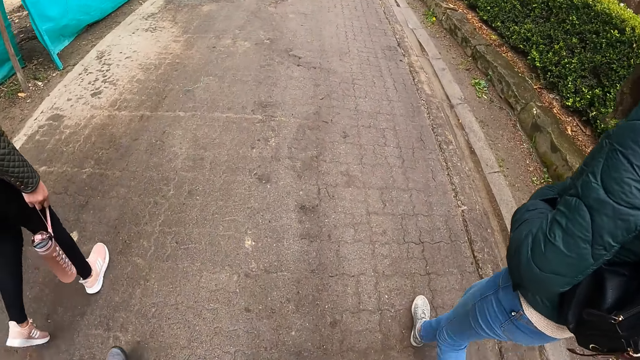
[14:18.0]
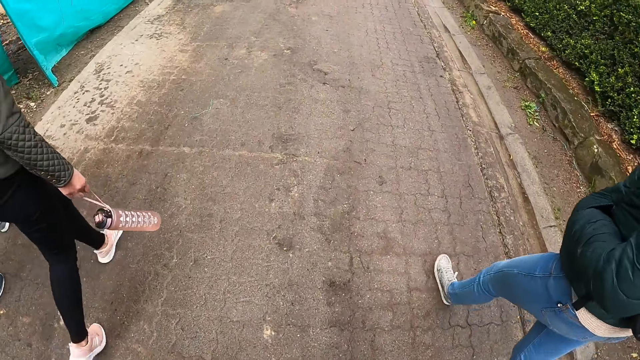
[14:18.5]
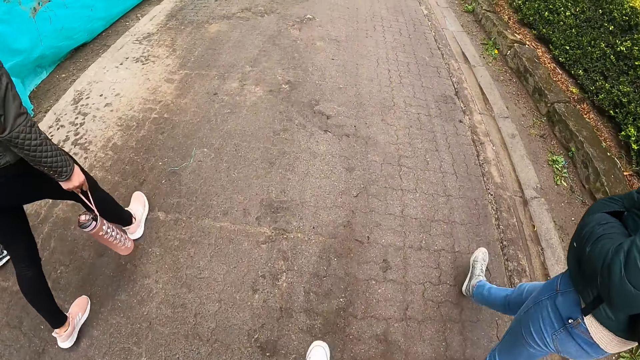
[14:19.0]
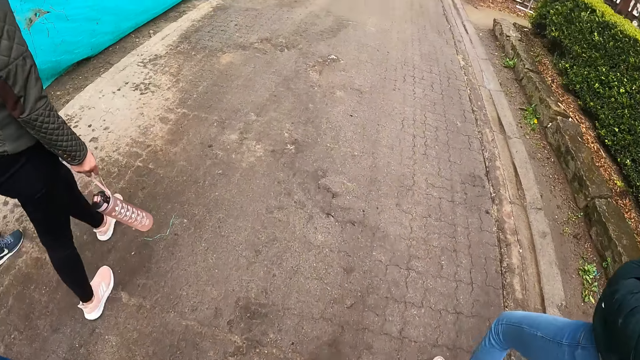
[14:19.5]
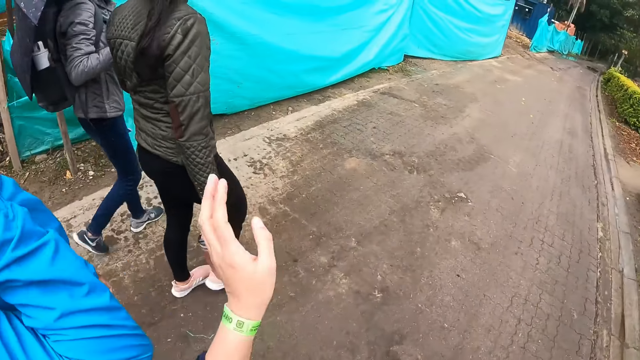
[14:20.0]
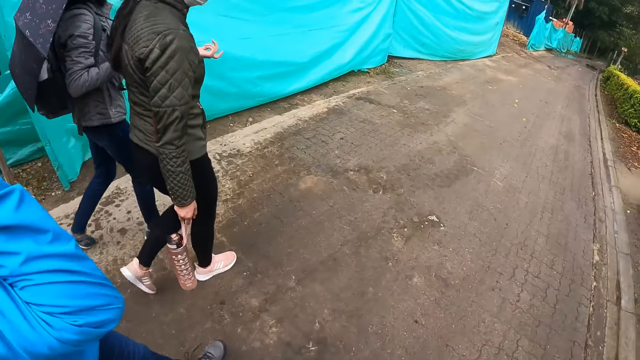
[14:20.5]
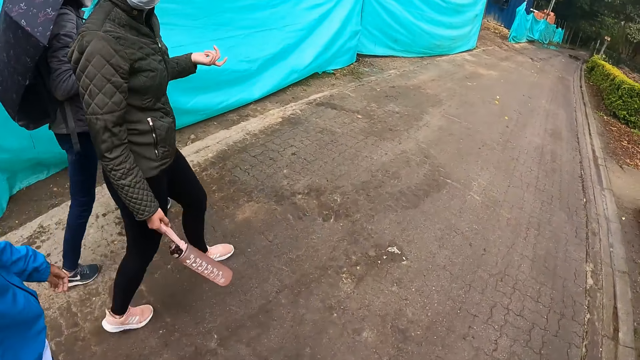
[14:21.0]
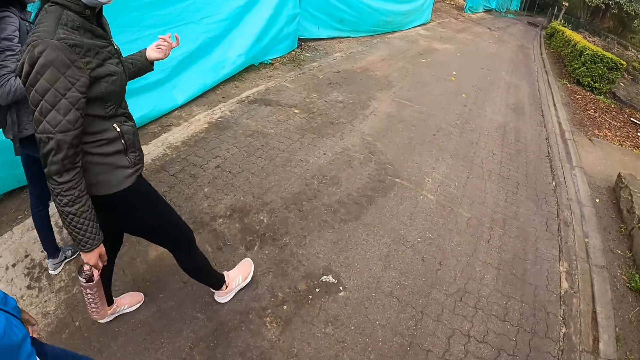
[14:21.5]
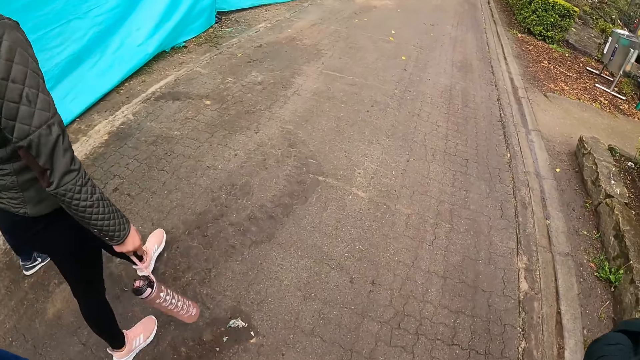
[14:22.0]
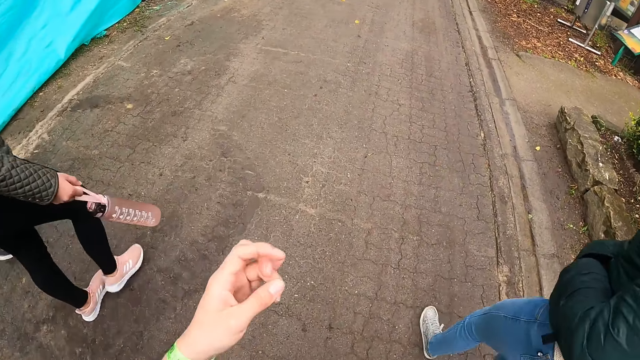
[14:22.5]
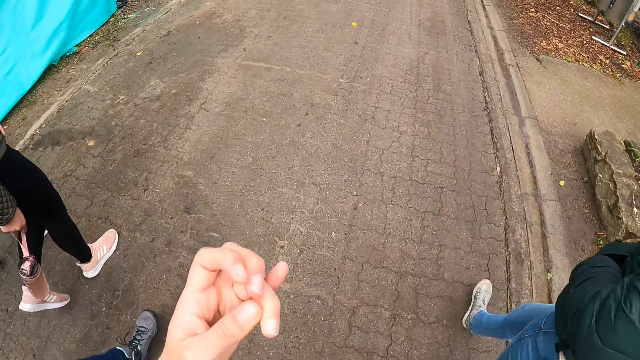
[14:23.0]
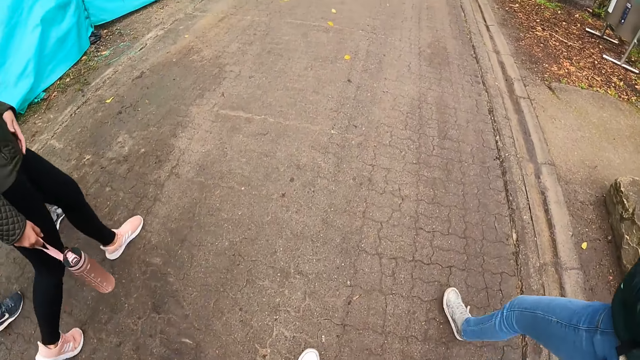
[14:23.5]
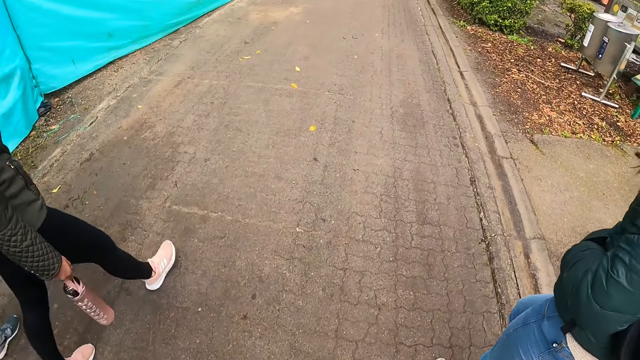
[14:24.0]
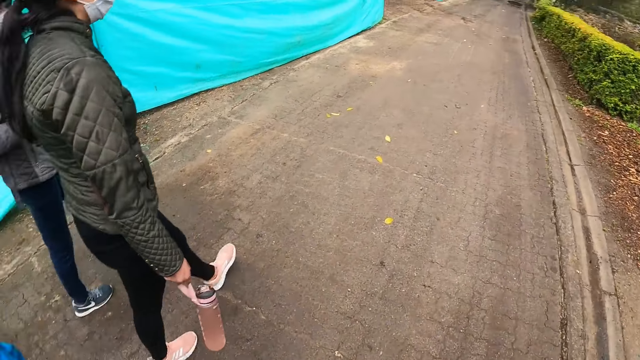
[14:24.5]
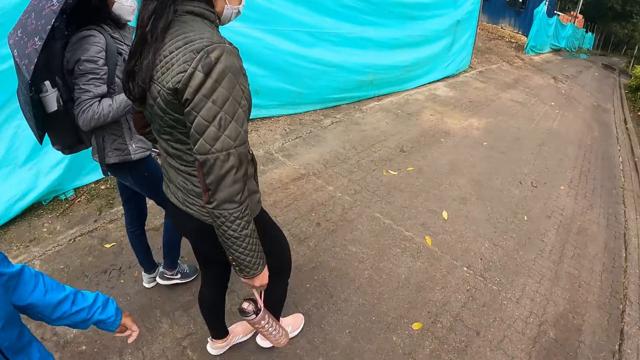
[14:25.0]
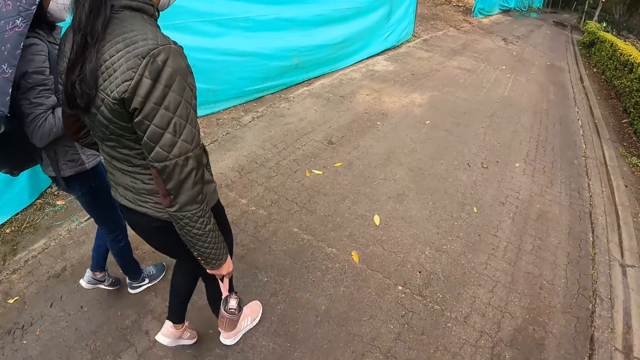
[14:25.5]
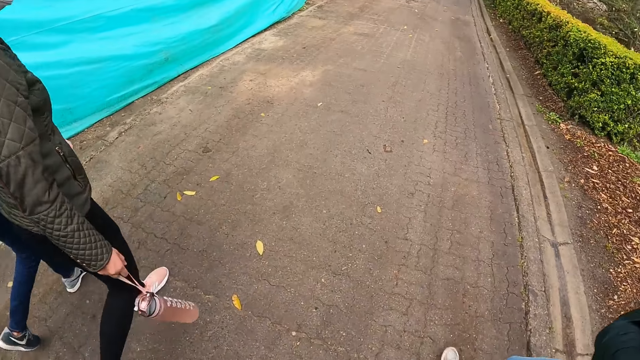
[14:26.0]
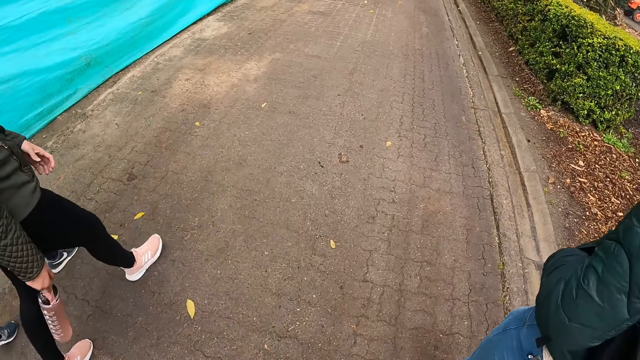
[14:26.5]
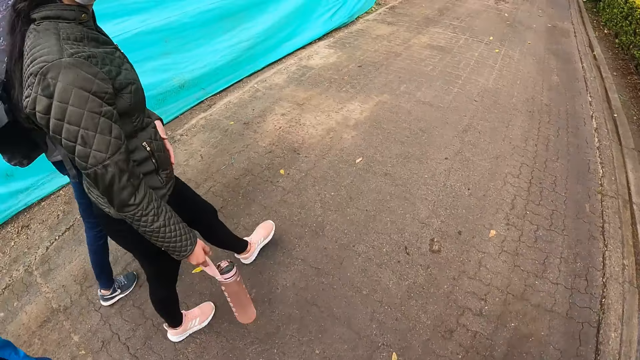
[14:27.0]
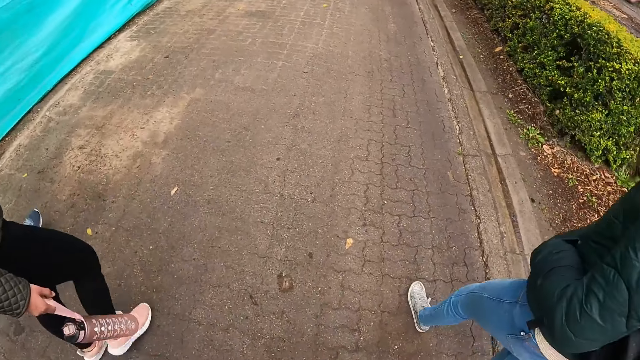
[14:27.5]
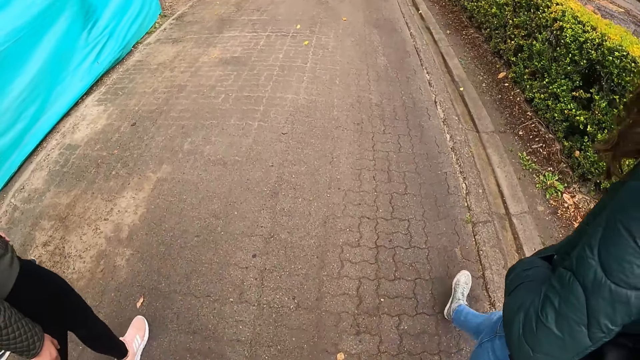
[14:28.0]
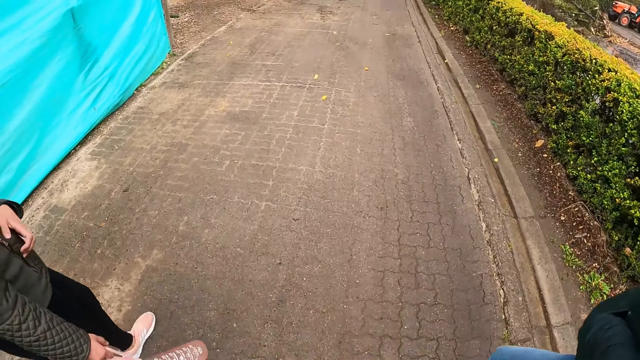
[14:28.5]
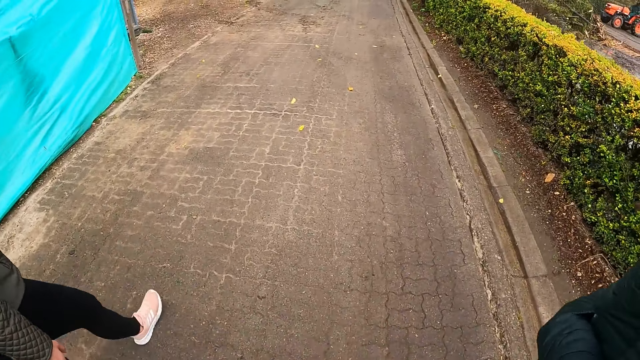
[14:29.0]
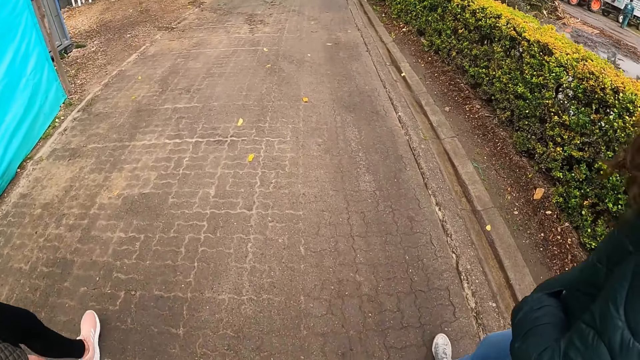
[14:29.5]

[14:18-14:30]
The camera wearer looks aside. They move the hand up. They move the hand down. They look forward. They move the hand up. They move the hand down. They look aside. They look forward.

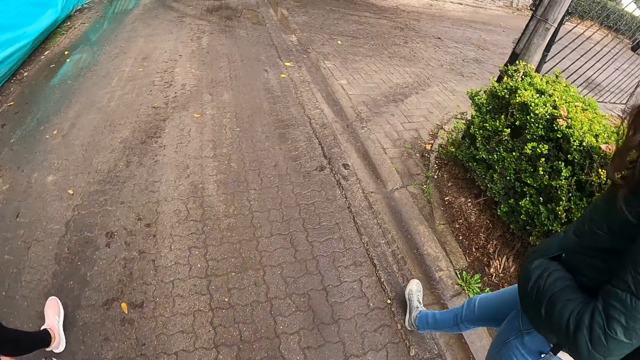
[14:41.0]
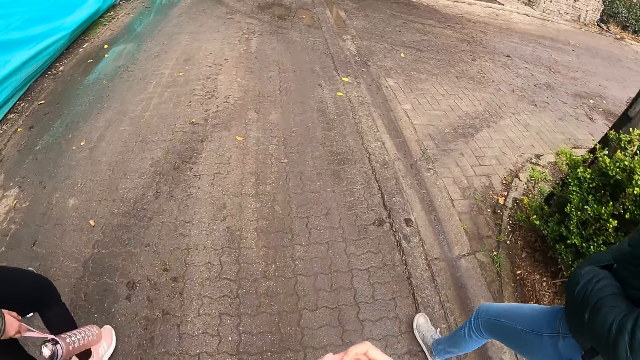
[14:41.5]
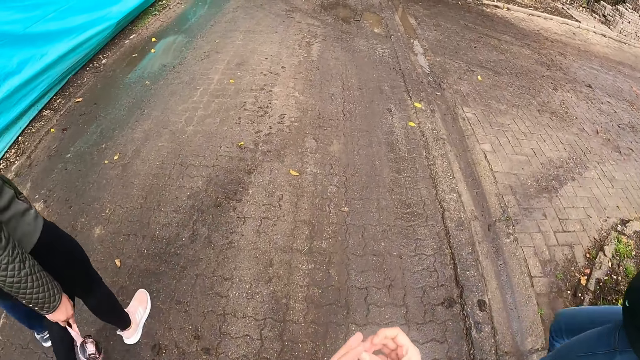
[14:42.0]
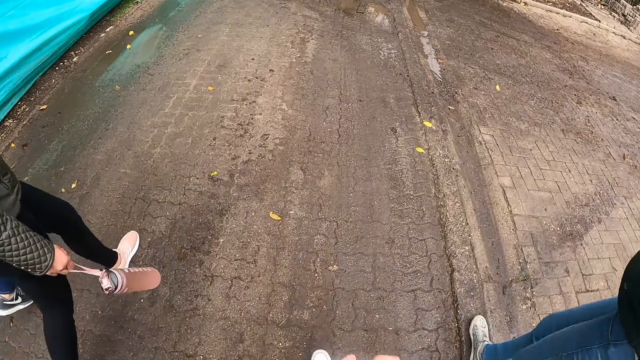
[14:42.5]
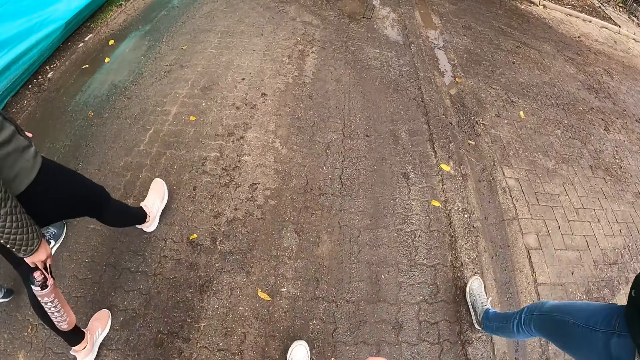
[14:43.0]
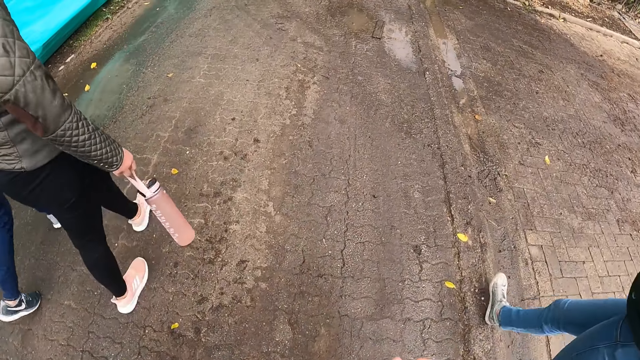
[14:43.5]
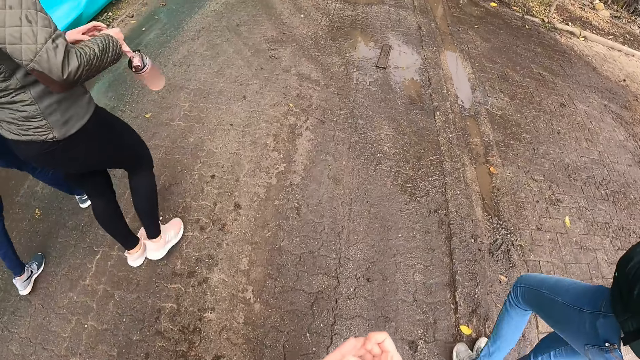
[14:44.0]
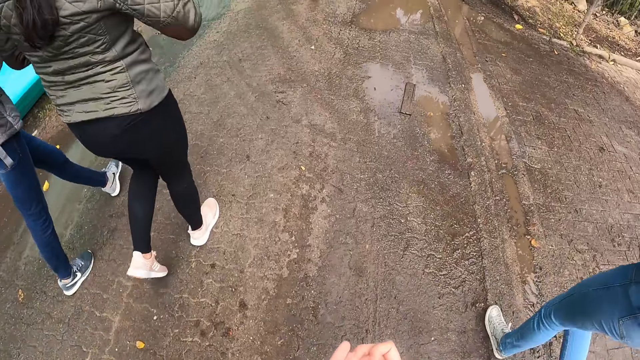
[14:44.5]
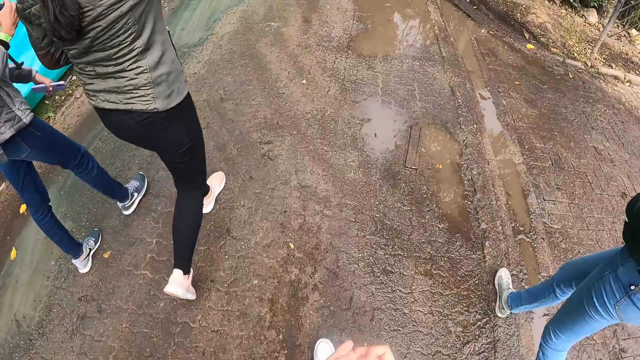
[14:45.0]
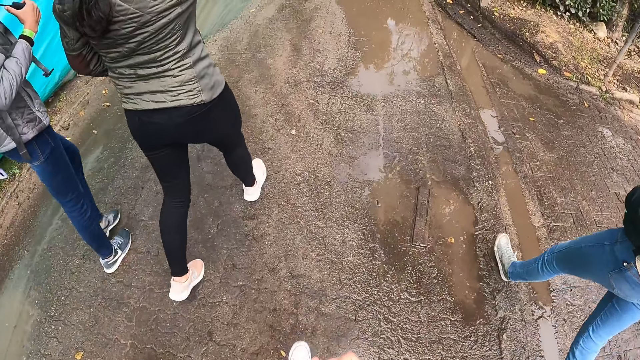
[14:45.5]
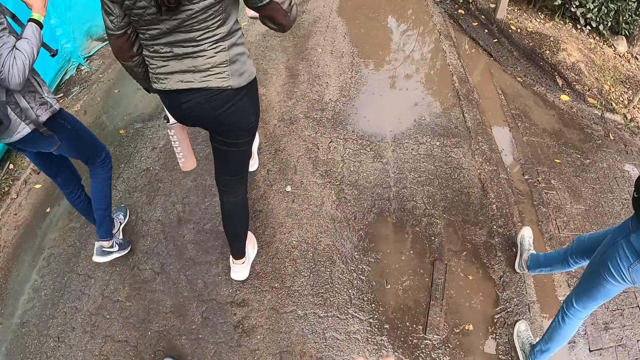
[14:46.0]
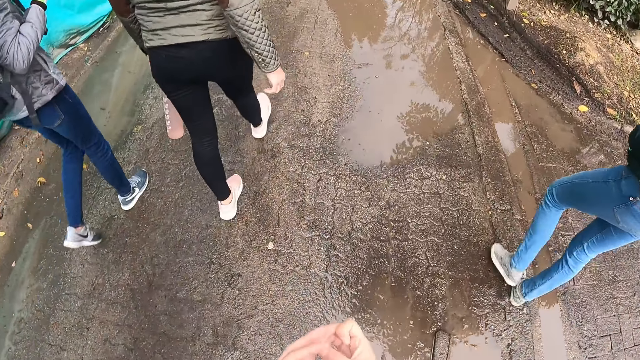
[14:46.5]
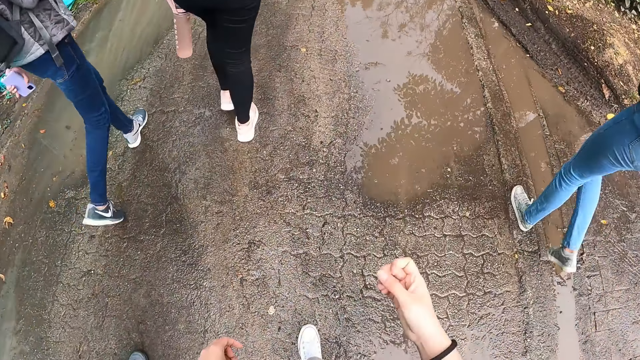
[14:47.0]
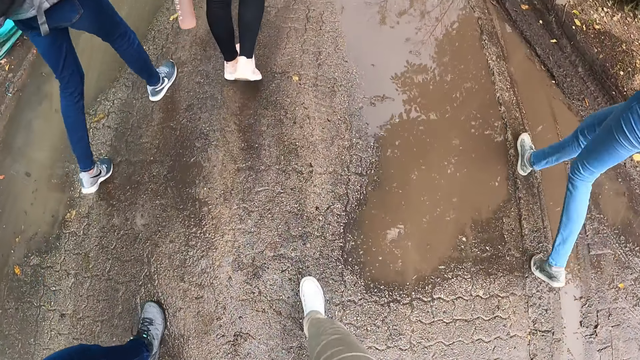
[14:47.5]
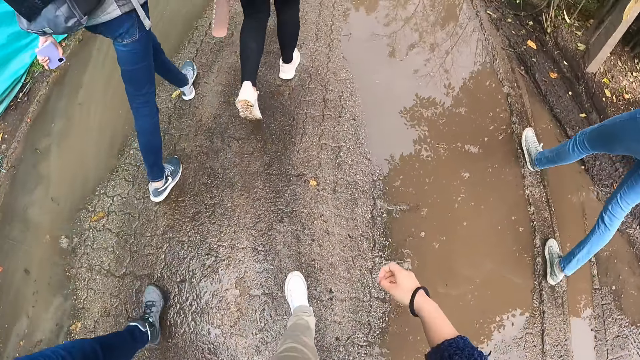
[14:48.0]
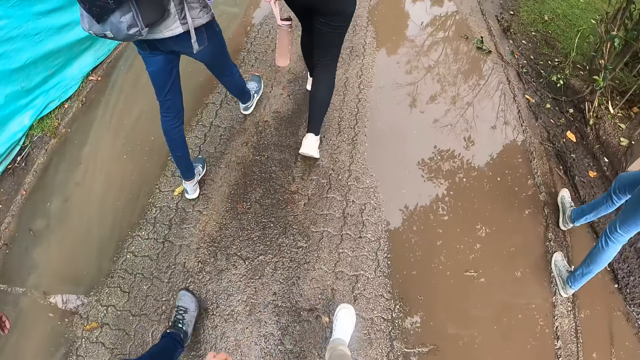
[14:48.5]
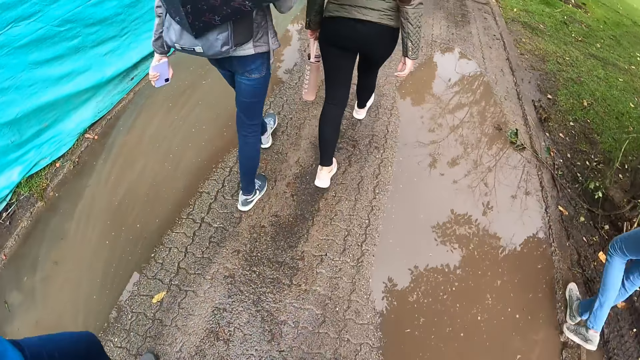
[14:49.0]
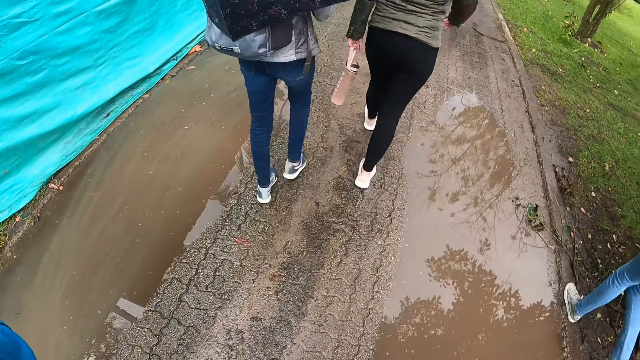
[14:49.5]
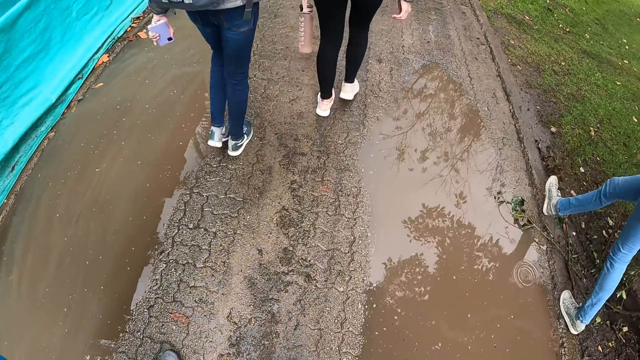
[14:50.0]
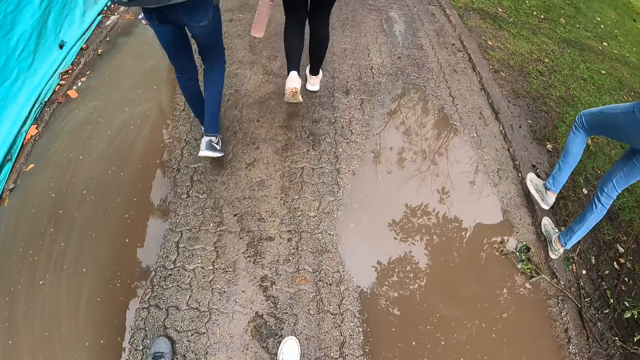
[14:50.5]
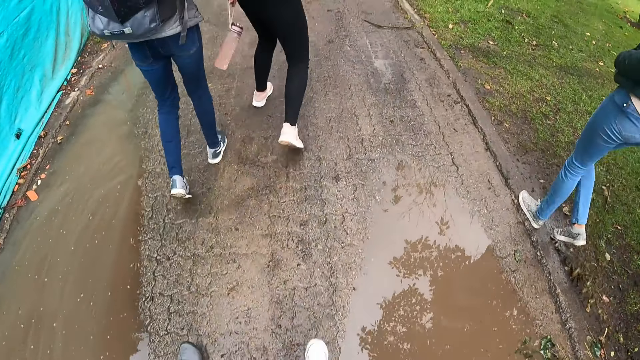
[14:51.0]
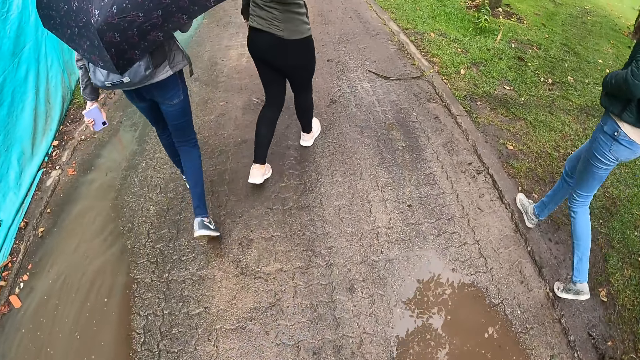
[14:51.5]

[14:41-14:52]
The camera wearer moves hands forward. They move hands down. They walk.
